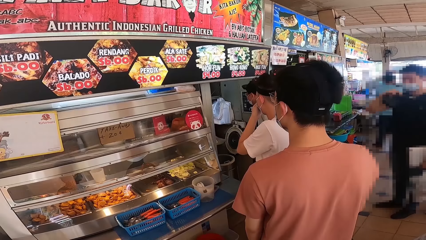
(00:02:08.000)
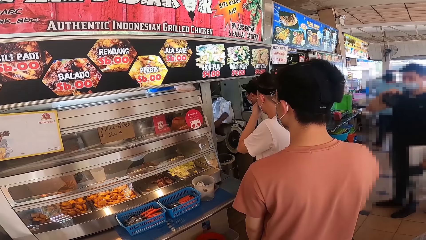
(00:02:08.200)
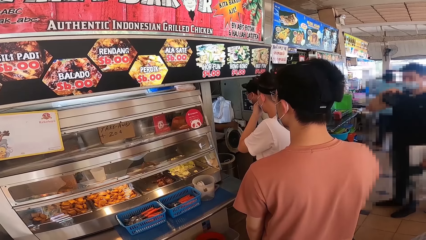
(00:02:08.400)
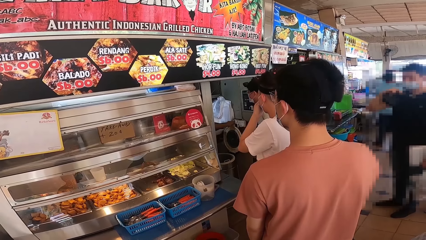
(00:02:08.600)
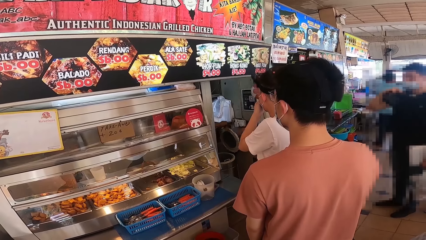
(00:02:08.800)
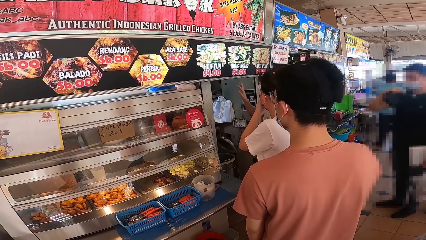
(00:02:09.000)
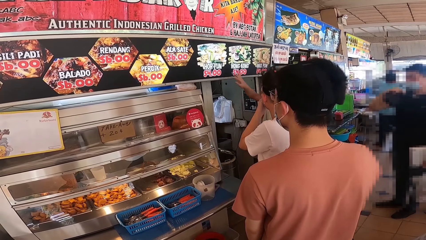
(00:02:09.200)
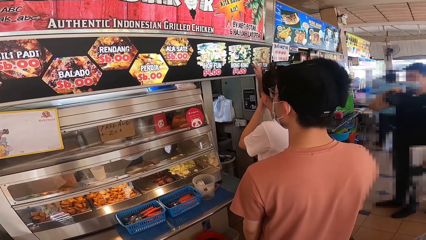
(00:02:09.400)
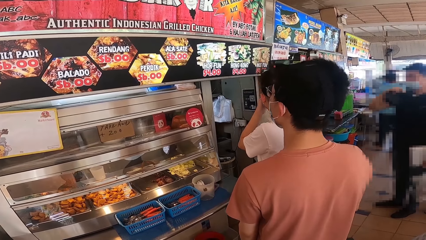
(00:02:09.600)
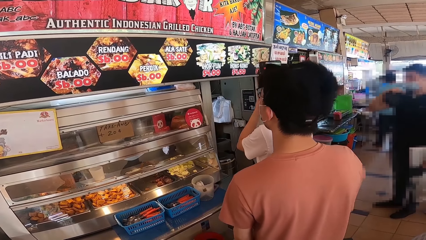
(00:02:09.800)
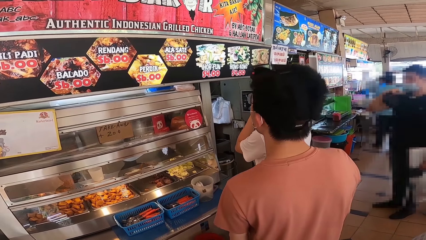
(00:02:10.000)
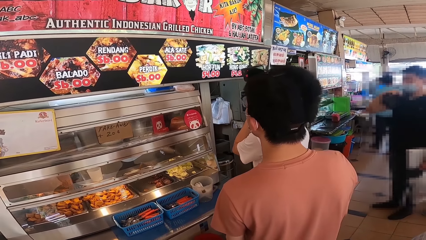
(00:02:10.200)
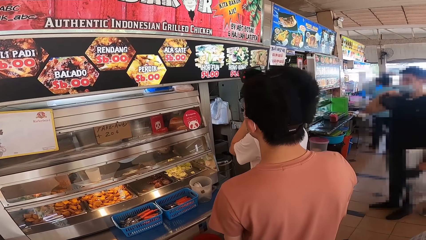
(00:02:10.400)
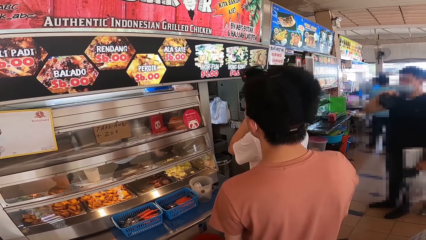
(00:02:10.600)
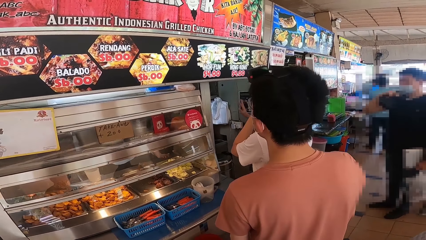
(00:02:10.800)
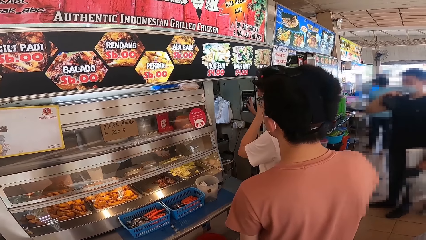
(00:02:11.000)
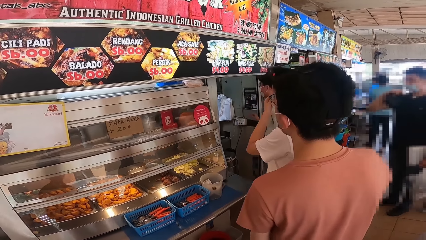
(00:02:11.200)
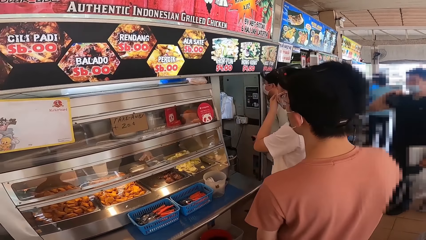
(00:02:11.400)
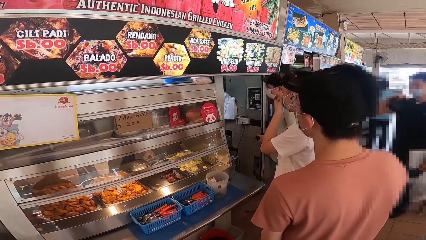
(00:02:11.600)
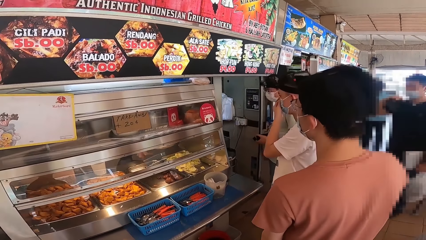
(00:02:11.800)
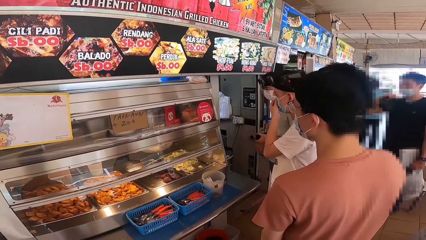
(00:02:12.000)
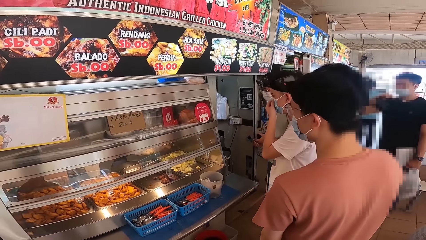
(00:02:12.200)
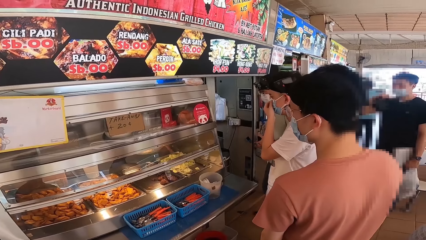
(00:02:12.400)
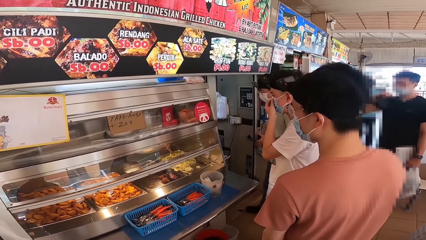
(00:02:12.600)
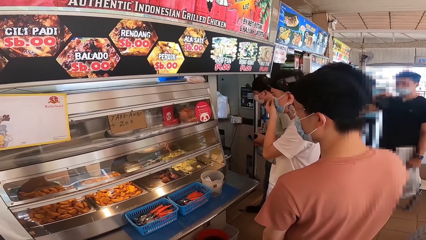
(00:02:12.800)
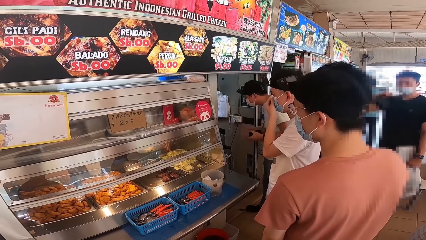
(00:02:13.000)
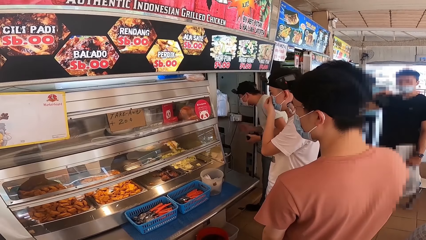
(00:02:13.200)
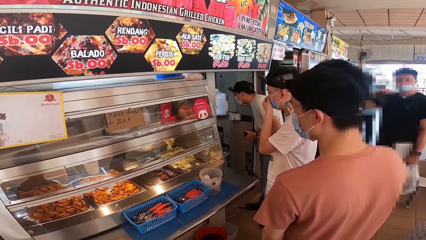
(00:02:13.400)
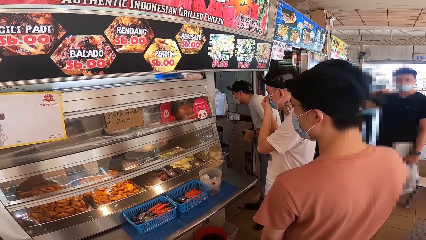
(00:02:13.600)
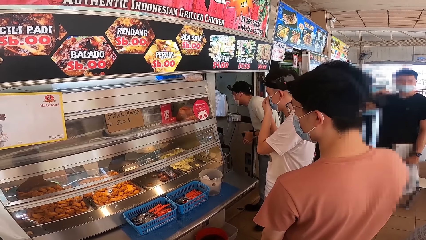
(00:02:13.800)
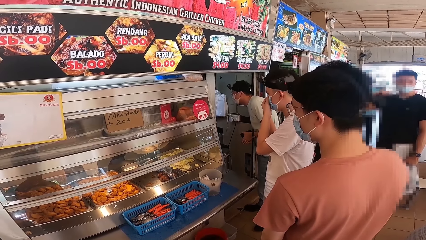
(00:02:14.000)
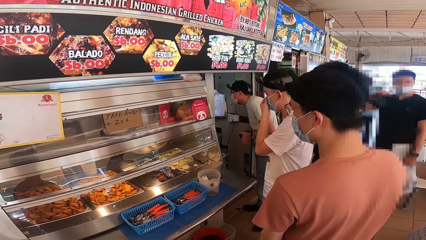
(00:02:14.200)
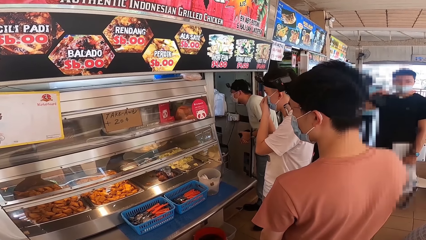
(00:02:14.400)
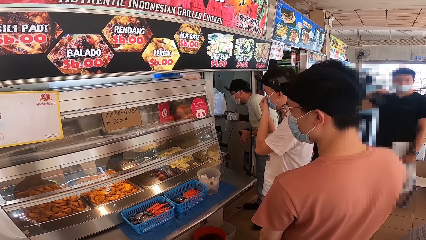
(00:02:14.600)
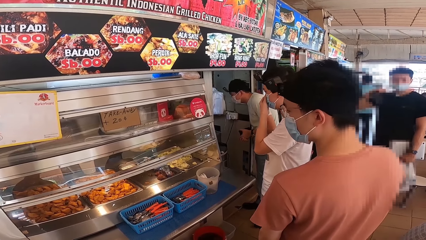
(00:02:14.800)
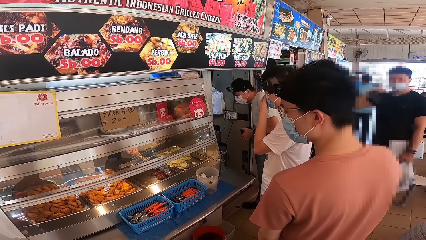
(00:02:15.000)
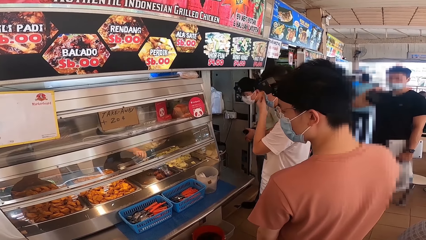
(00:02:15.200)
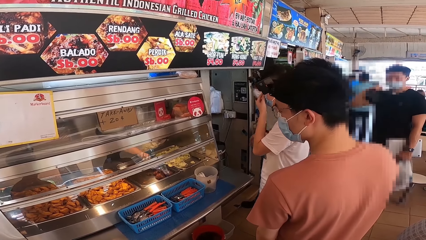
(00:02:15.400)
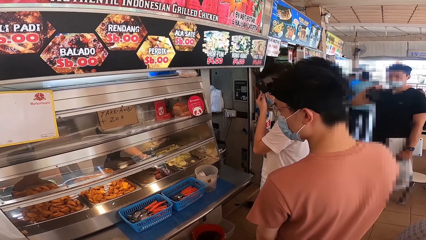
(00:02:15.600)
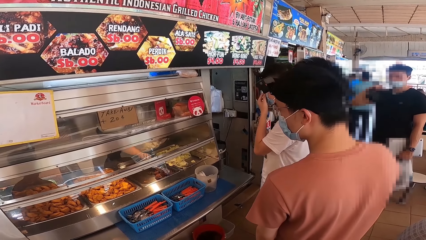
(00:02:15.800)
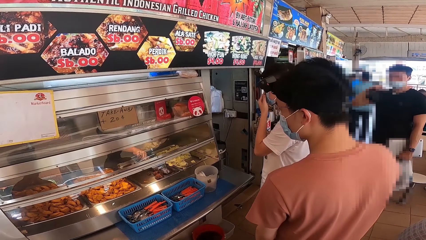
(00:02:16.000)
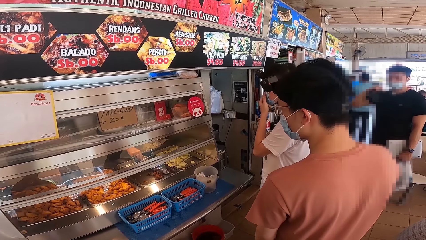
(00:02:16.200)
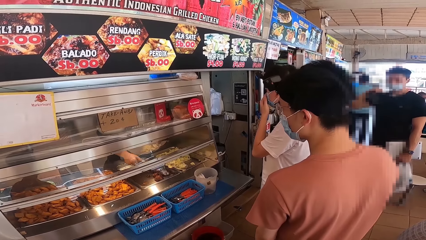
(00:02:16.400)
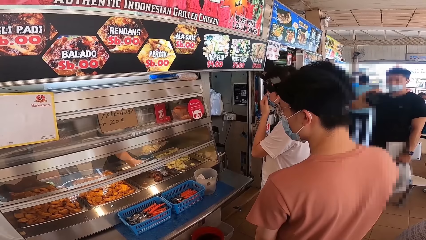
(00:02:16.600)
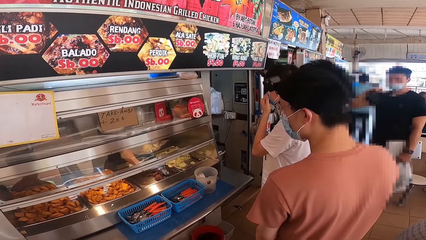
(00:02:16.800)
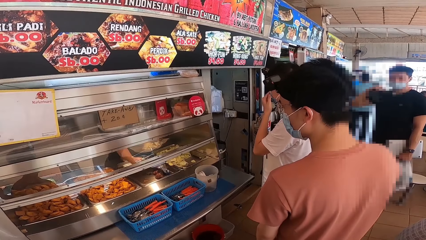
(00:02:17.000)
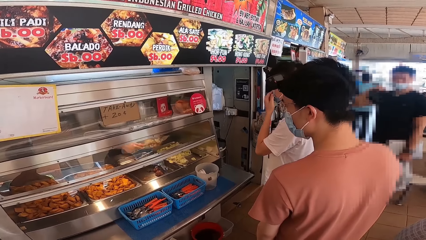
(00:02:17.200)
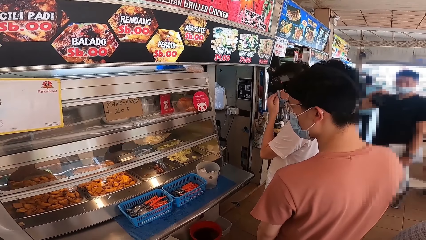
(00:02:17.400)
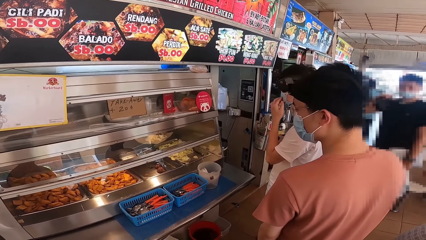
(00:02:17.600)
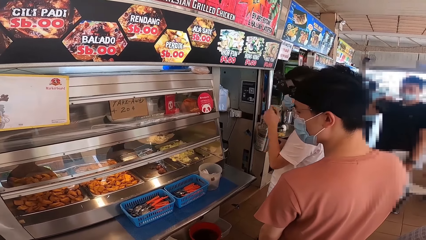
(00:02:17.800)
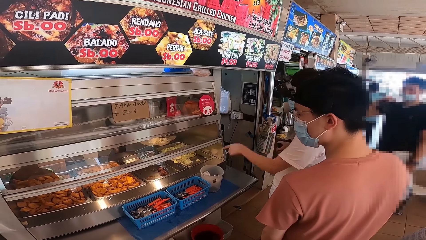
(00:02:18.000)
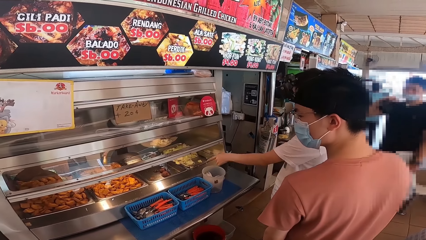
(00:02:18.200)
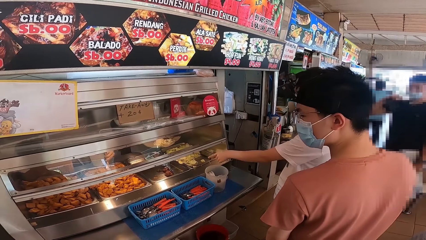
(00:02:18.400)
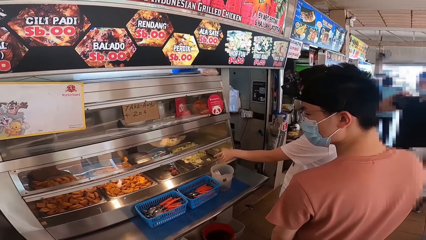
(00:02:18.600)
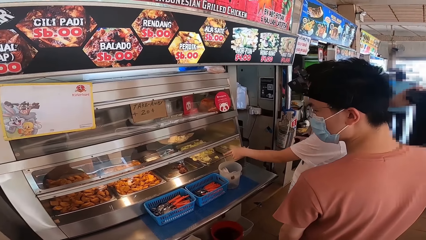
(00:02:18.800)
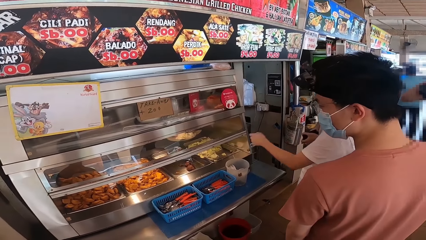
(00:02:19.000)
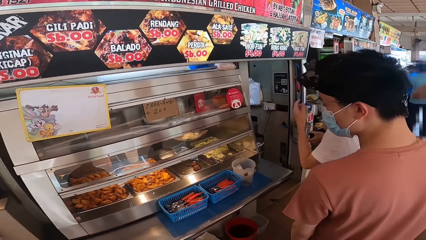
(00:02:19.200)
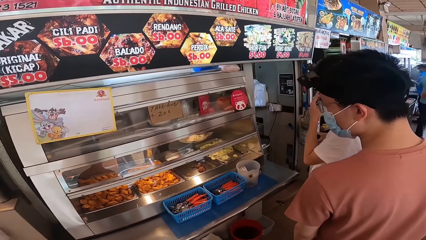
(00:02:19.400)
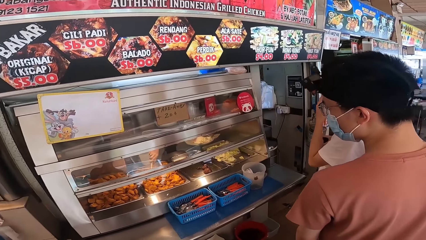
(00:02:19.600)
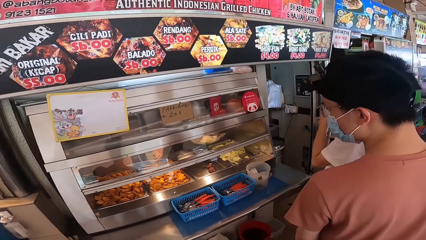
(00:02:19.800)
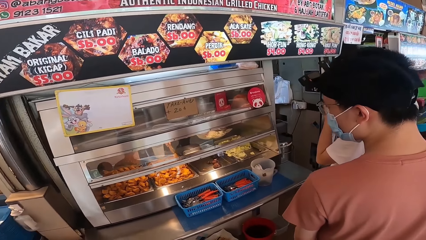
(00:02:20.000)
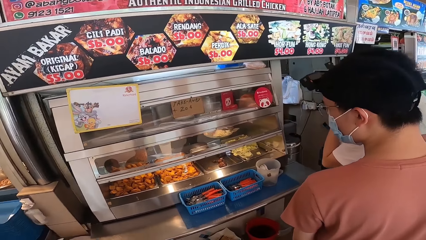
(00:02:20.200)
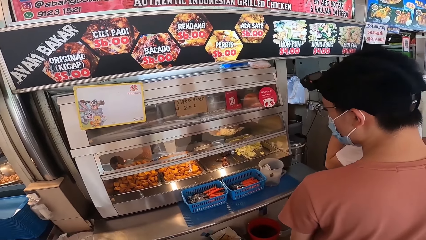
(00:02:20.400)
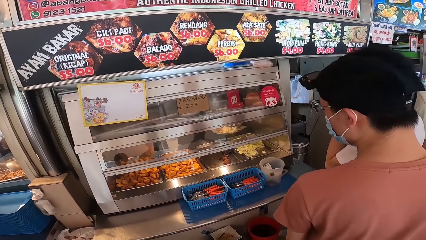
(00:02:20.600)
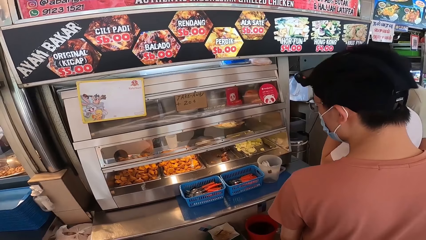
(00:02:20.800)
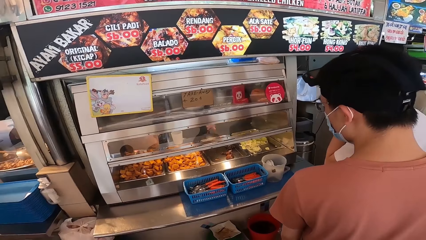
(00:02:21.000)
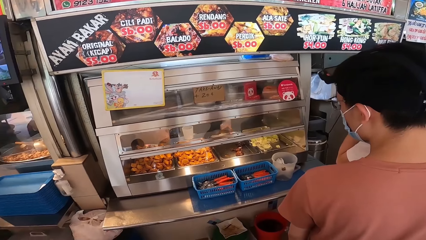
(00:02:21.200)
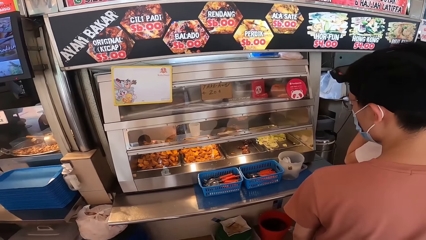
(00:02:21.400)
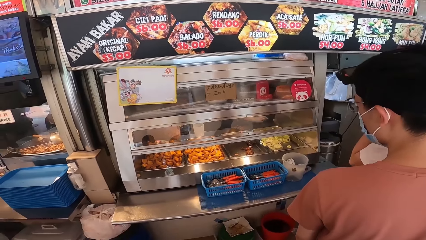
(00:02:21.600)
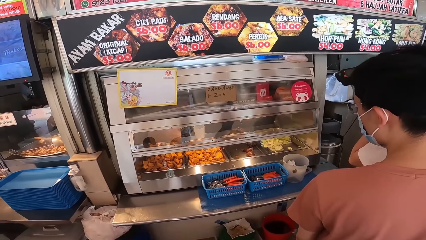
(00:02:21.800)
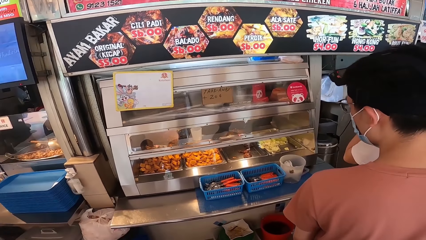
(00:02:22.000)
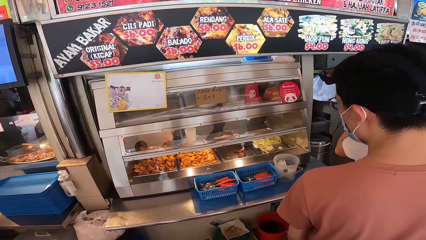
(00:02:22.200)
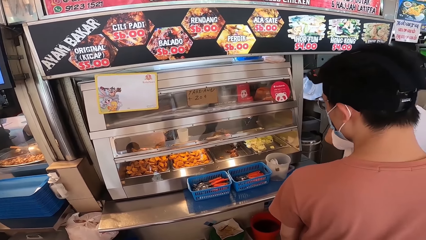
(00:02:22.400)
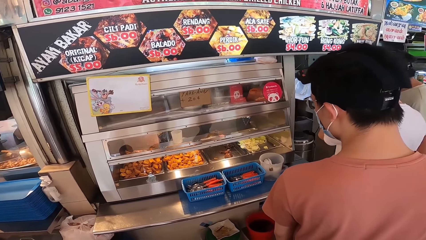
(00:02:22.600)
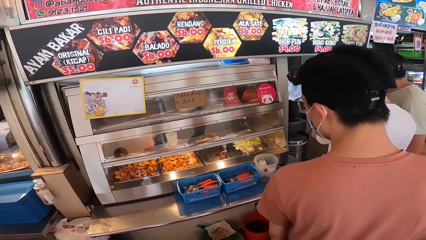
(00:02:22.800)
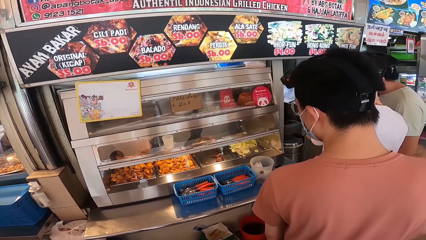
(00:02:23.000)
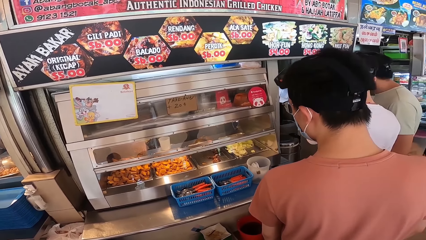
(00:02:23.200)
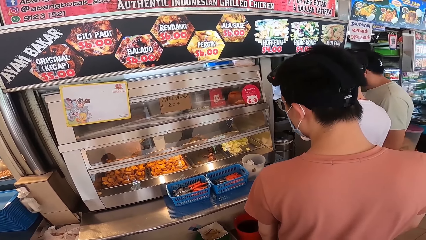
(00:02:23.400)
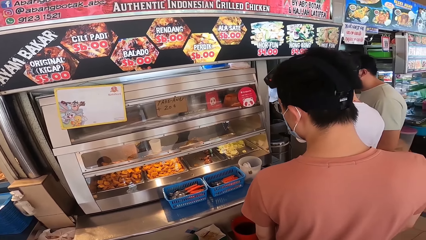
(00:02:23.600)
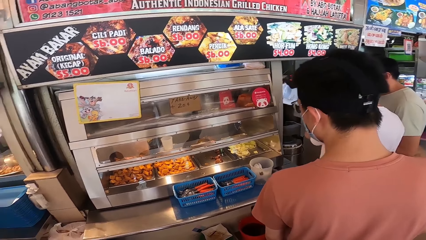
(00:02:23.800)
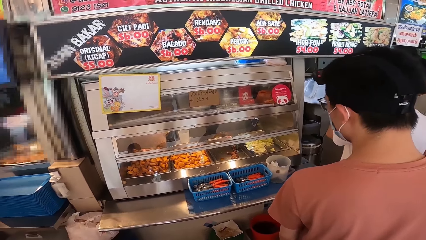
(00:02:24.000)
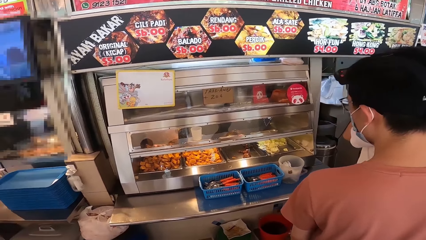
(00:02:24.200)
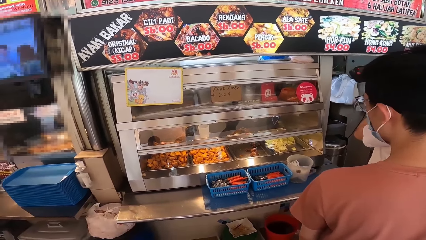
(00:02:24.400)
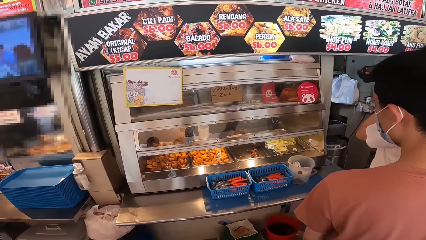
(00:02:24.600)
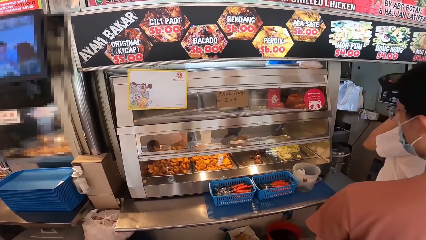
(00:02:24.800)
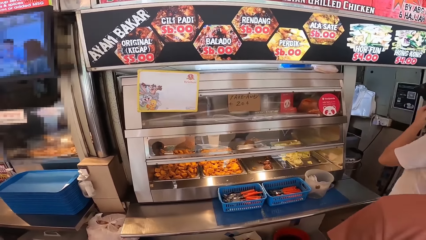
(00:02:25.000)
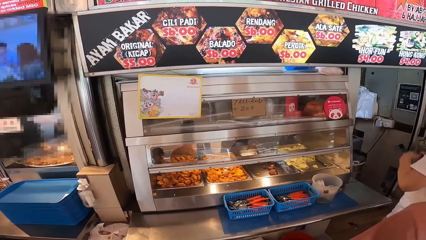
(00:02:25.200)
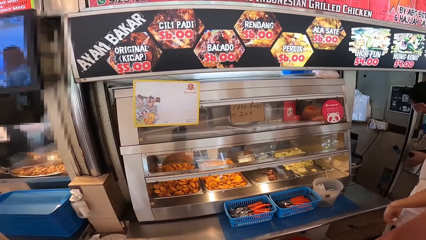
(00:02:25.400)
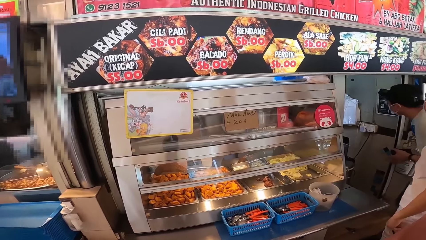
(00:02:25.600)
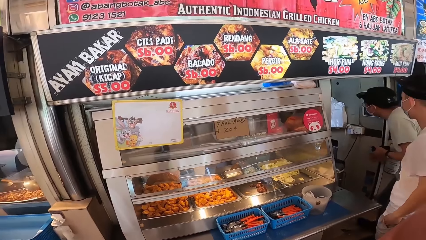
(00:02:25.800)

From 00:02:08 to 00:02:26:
Someone talks to the cooks, points at the menu and talks to the cooks. A person moves around. Another person points at the fries in the warmer. The camera wearer looks around. Someone talks to the cooks again.
